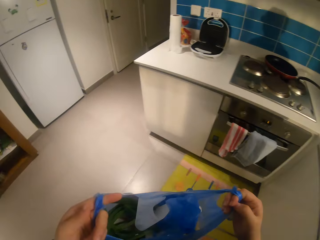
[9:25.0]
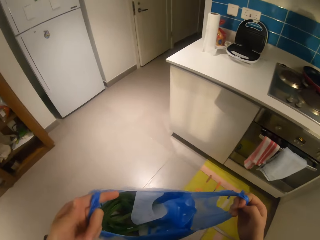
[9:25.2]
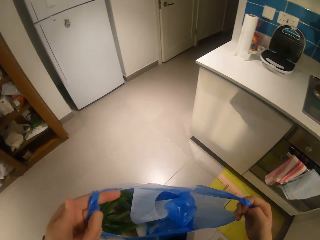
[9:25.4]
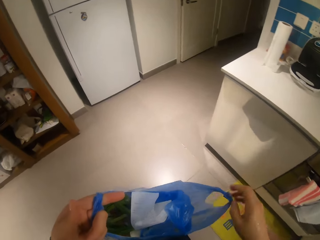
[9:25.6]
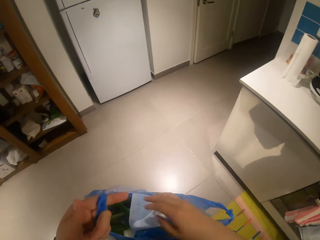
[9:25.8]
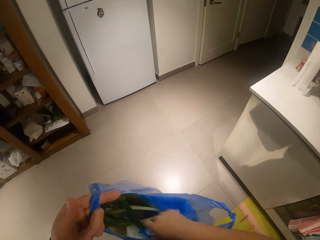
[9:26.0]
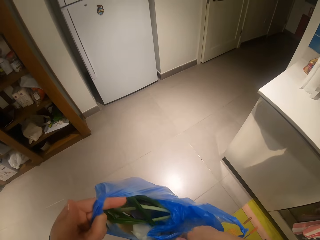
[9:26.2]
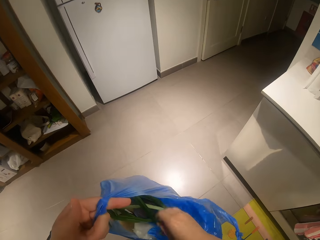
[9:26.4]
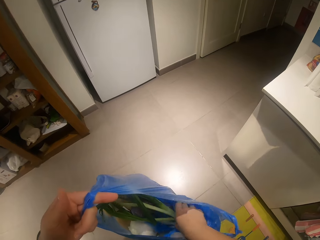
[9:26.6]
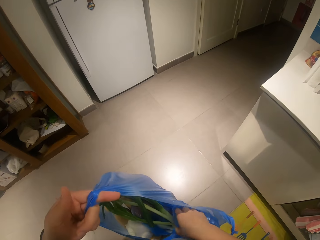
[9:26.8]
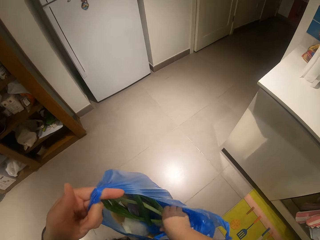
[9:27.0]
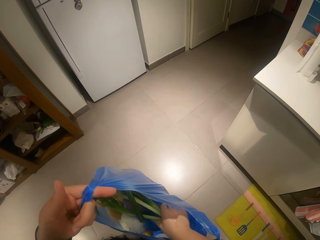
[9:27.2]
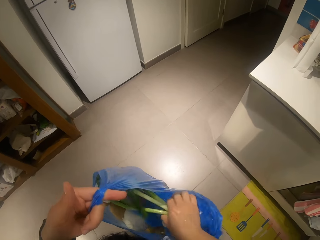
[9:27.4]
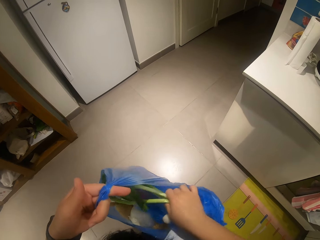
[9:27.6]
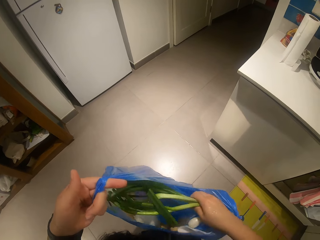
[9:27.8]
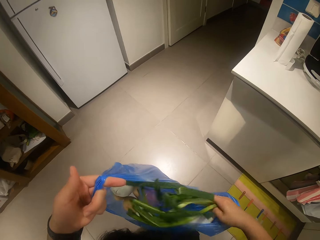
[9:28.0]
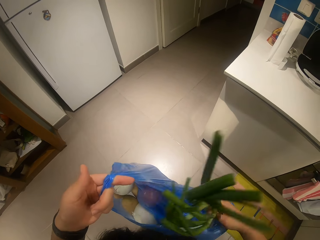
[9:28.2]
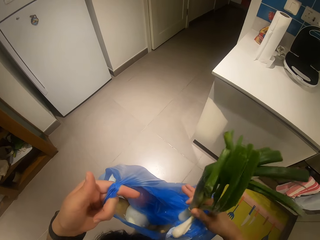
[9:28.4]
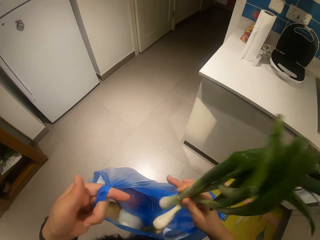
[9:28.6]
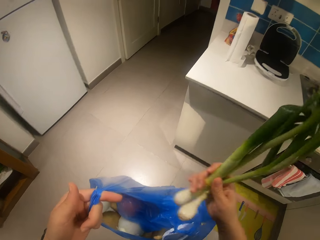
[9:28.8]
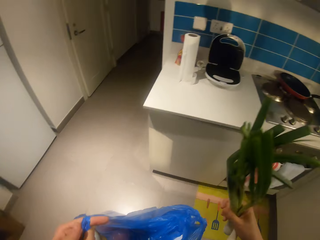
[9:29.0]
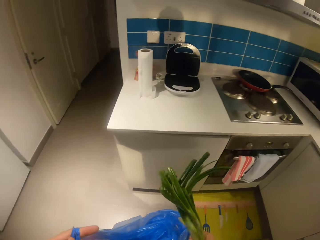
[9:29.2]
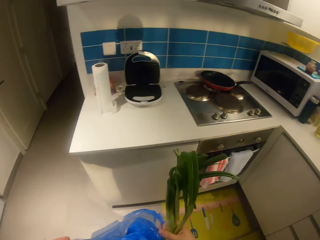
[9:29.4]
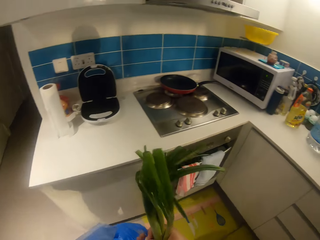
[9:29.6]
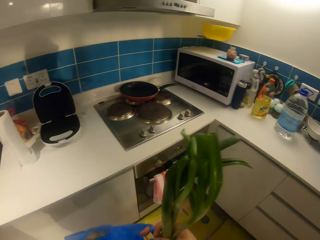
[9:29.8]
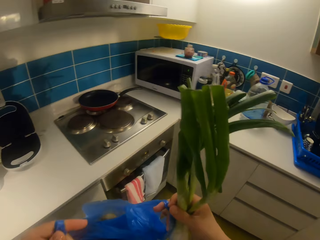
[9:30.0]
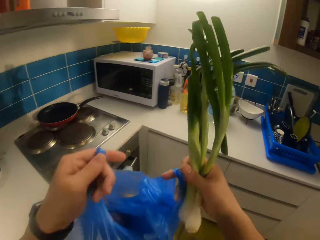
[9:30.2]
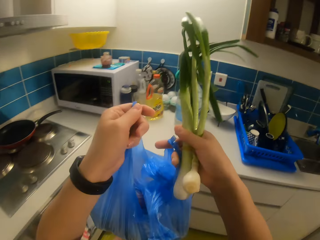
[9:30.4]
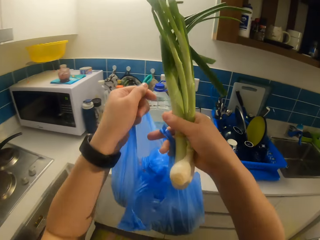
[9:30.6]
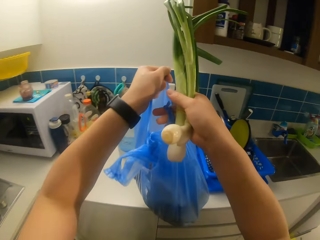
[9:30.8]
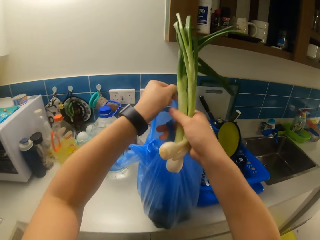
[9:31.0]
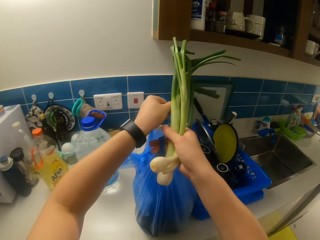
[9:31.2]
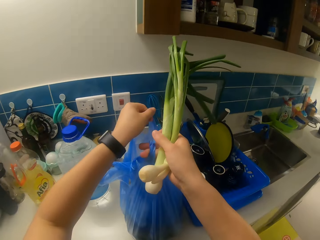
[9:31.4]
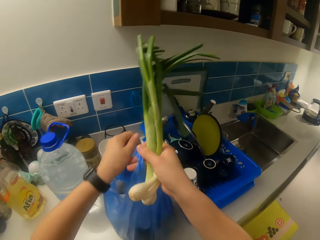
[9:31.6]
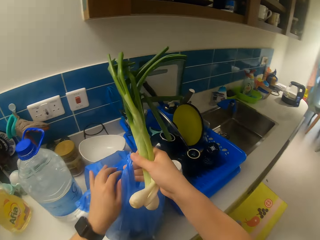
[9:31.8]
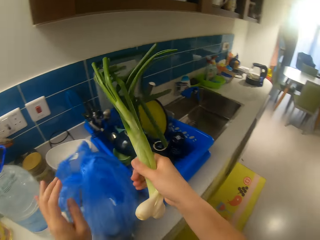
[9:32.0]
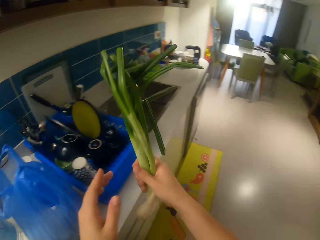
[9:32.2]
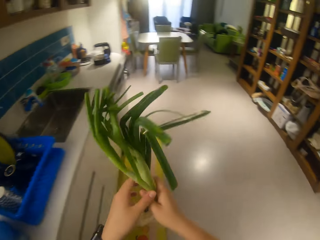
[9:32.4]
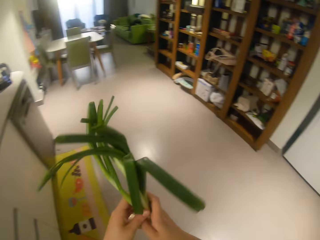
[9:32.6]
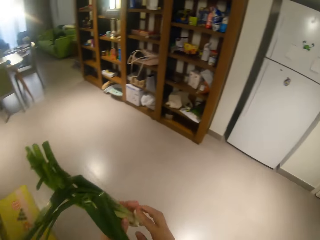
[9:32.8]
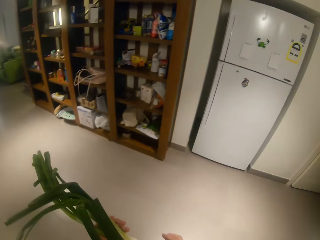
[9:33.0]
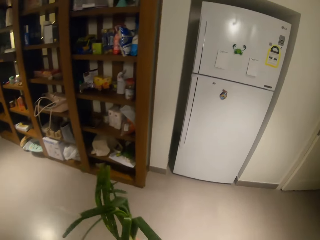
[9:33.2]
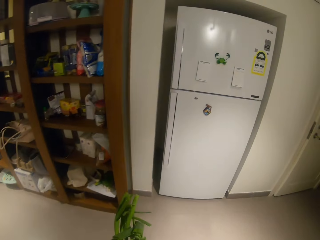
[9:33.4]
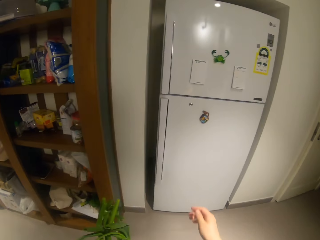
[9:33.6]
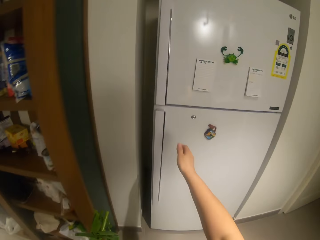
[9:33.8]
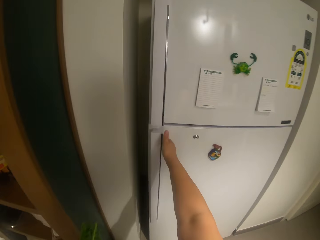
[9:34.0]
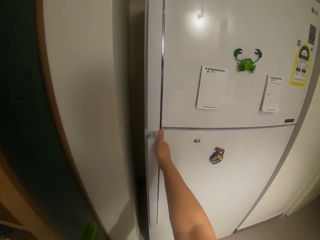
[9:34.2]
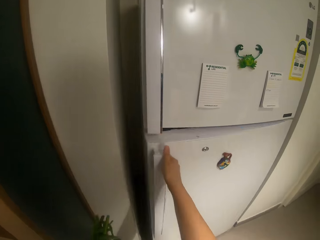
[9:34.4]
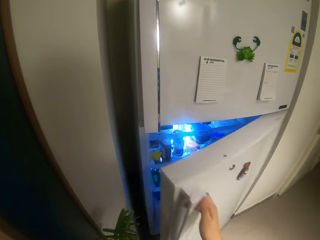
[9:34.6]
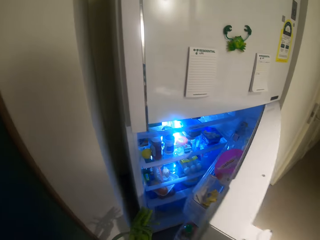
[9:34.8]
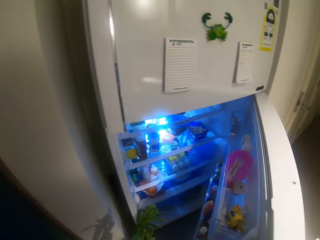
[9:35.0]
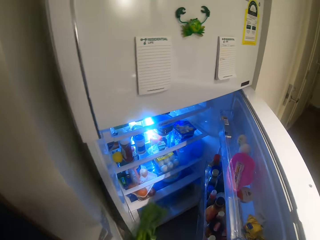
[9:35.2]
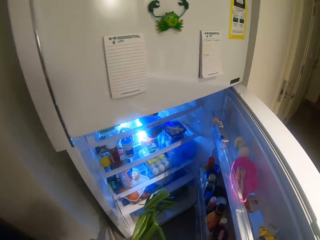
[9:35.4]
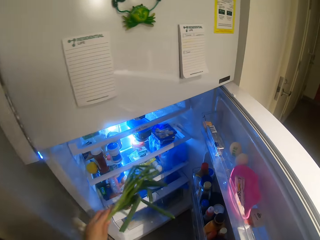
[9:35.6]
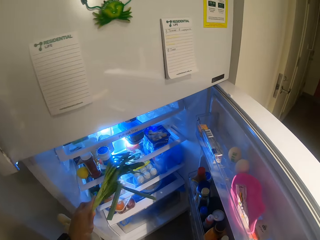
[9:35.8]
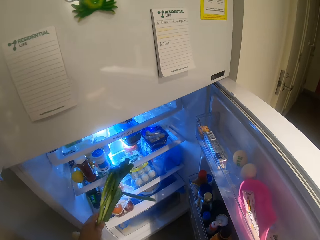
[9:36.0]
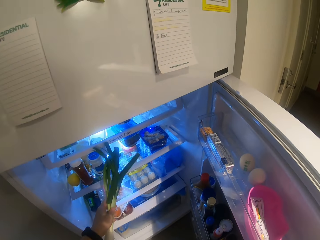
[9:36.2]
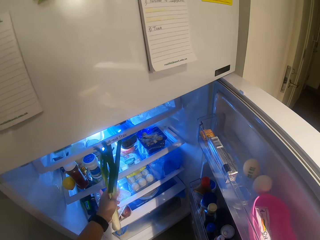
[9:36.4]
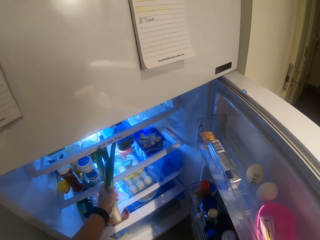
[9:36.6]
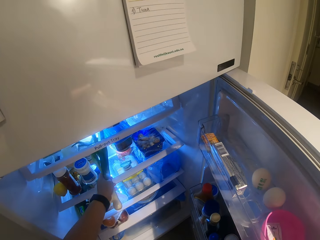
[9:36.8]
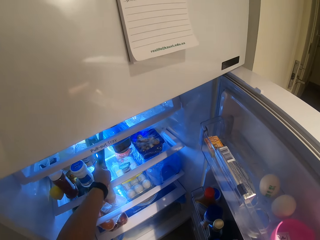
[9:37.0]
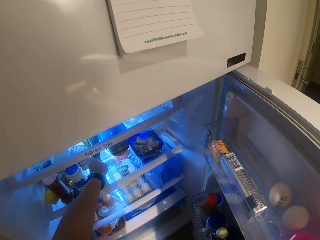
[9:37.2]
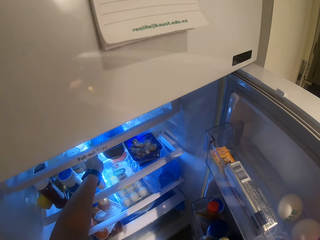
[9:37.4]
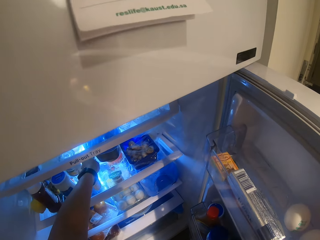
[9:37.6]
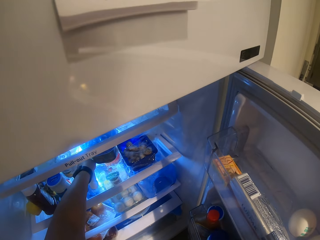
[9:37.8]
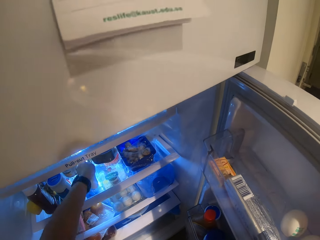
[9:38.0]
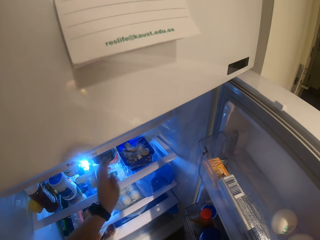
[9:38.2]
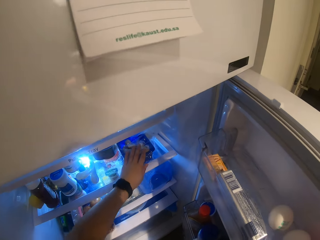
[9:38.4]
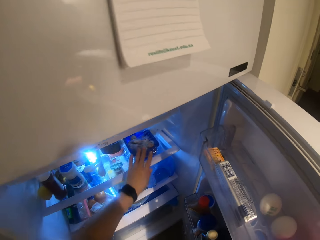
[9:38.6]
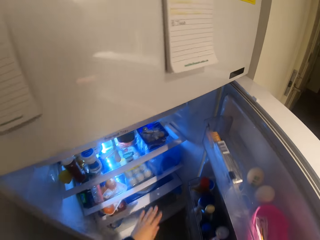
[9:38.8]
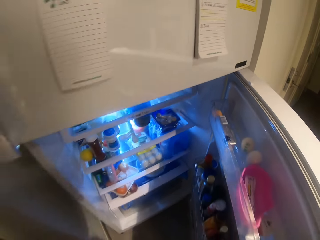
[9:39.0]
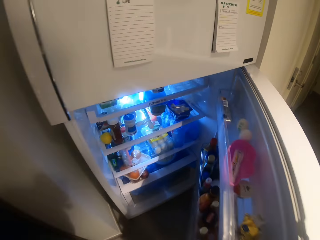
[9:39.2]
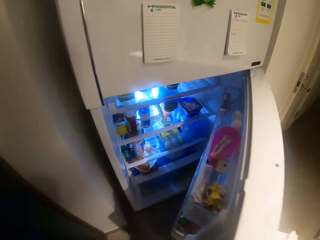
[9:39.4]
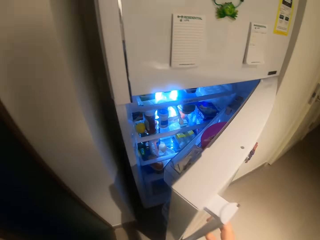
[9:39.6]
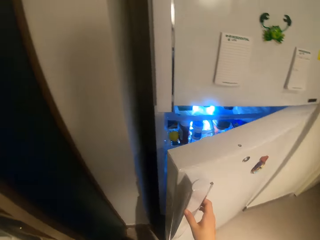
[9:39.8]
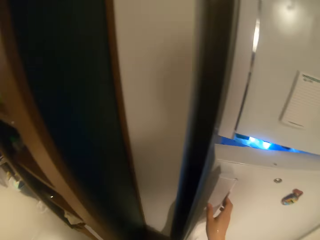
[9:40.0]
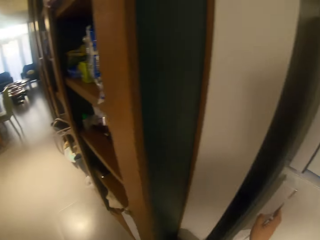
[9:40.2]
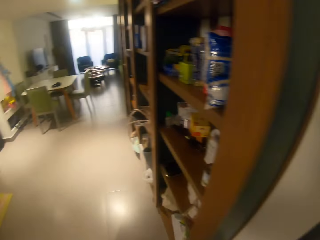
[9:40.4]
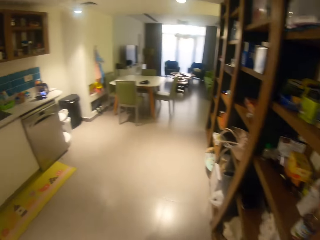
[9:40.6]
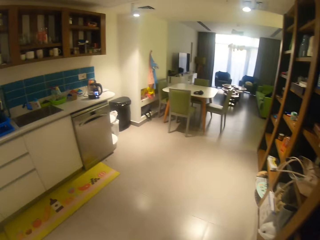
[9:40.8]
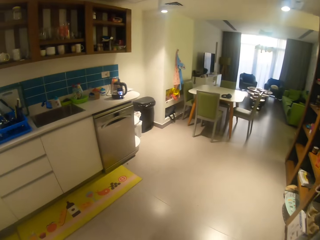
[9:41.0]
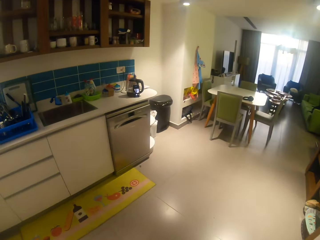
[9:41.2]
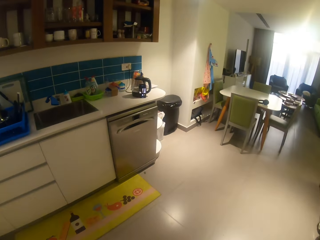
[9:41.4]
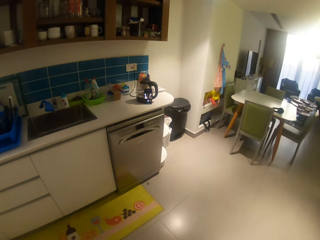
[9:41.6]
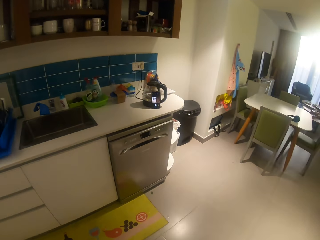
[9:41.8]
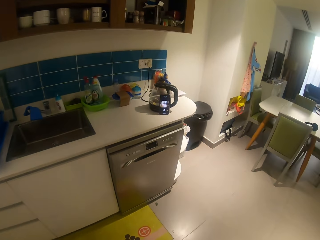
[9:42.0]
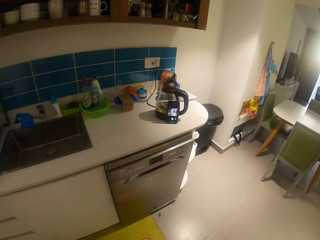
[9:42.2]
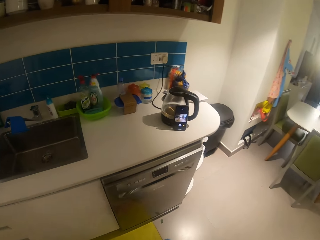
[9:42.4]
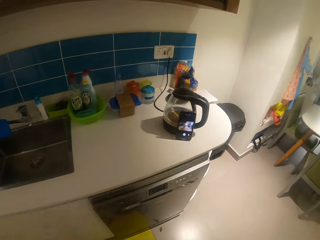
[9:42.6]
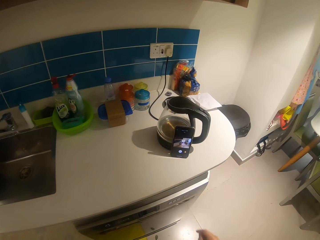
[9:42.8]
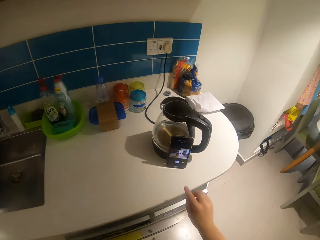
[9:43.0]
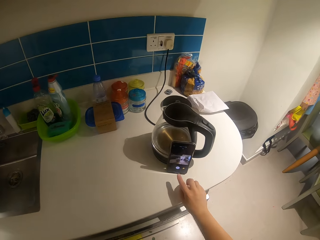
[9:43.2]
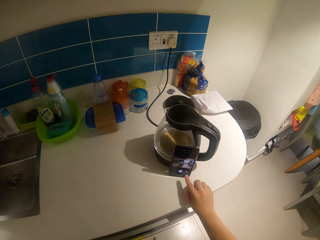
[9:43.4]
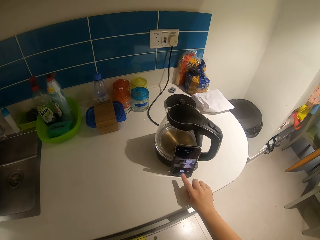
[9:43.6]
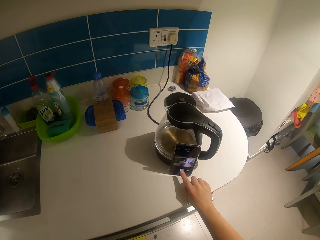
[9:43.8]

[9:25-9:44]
The camera wearer holds the plastic or paper bag with his left hand. He brings out spring onions from the plastic bag with his right hand. He holds the plastic bag with both hands. He drops the plastic bag on the kitchen counter with both hands. He walks across the kitchen. He holds the spring onions with his left hand. He opens a fridge with his right hand. He places the spring onions in the fridge with his left hand. He closes the fridge with his right hand. He walks across the kitchen.
